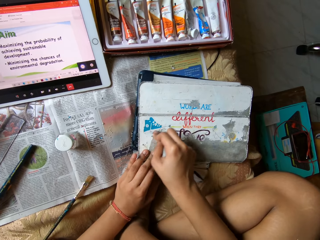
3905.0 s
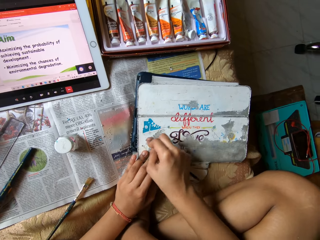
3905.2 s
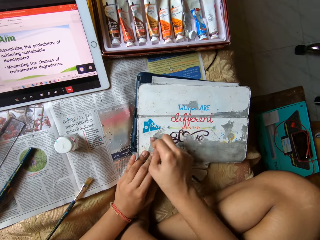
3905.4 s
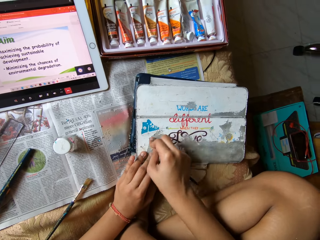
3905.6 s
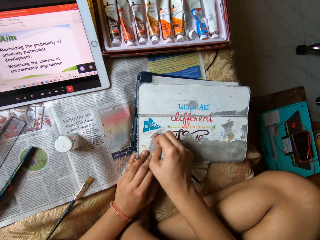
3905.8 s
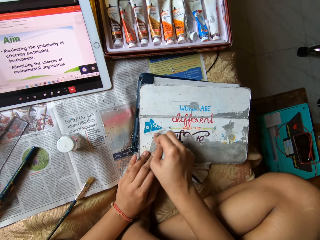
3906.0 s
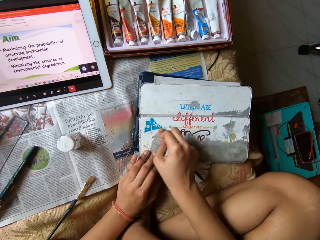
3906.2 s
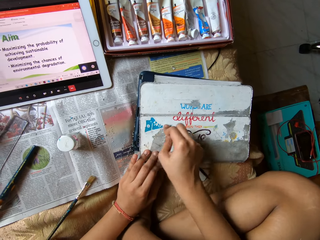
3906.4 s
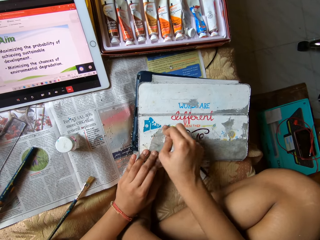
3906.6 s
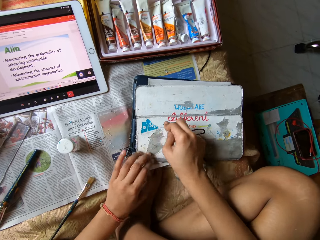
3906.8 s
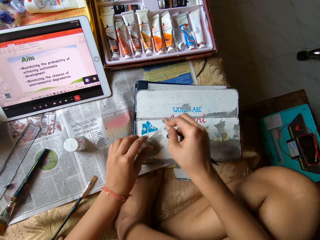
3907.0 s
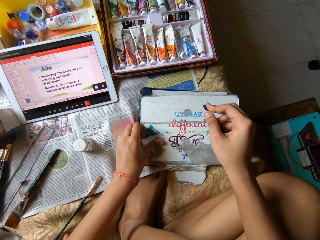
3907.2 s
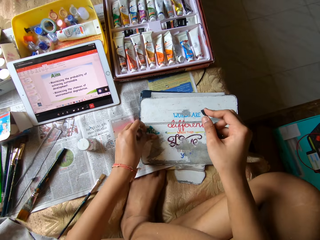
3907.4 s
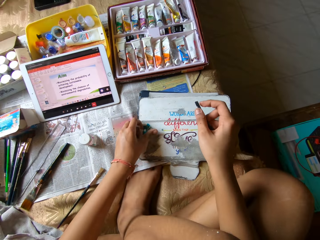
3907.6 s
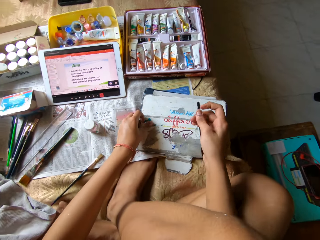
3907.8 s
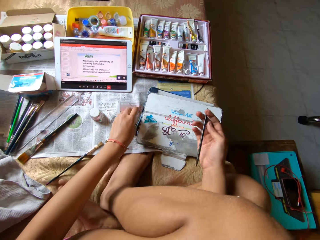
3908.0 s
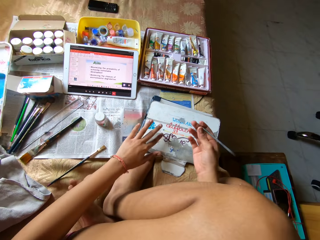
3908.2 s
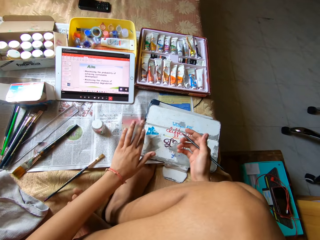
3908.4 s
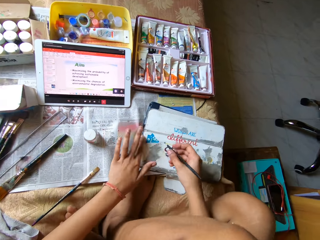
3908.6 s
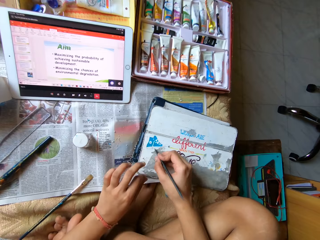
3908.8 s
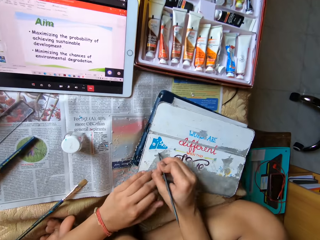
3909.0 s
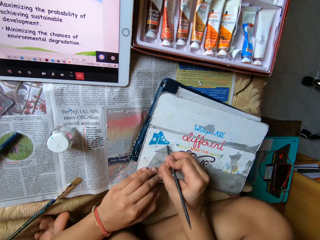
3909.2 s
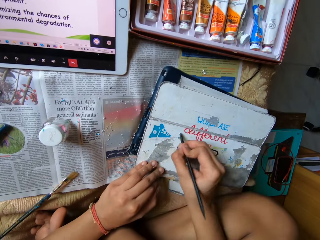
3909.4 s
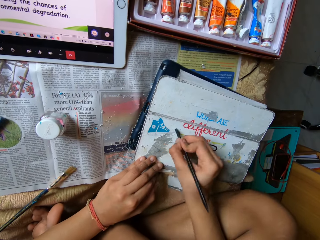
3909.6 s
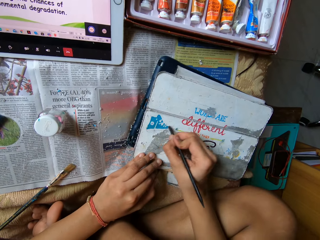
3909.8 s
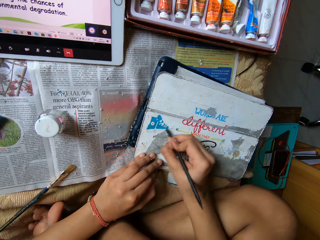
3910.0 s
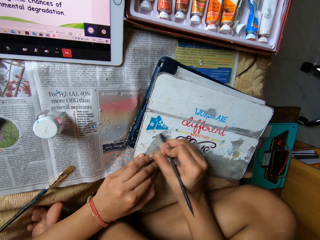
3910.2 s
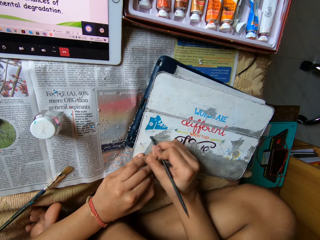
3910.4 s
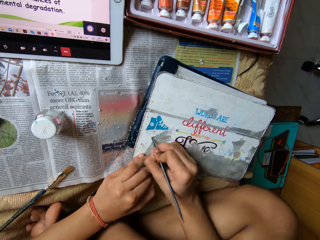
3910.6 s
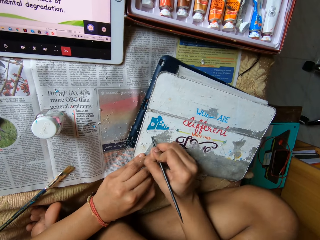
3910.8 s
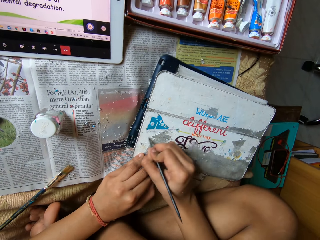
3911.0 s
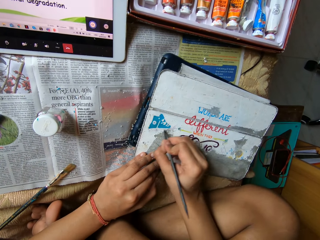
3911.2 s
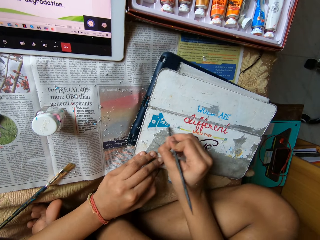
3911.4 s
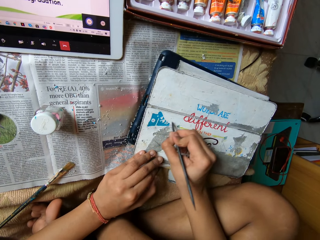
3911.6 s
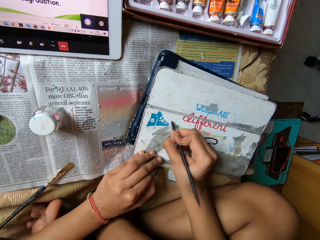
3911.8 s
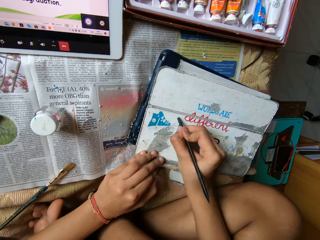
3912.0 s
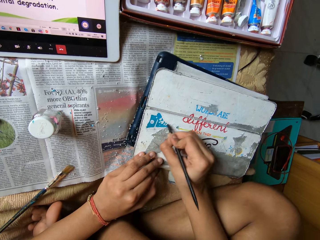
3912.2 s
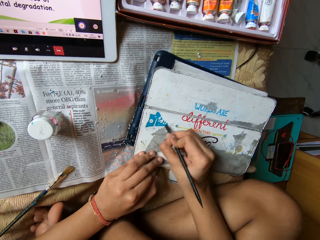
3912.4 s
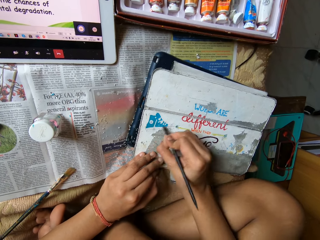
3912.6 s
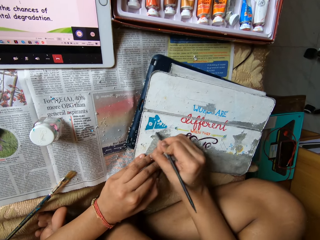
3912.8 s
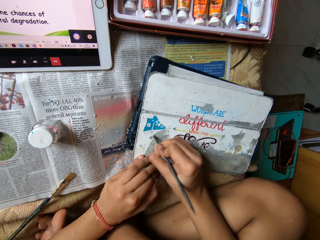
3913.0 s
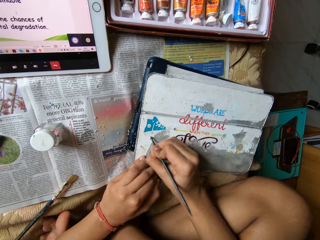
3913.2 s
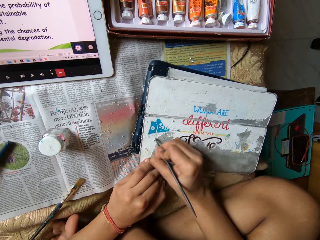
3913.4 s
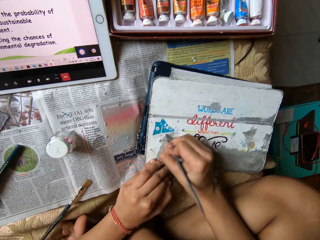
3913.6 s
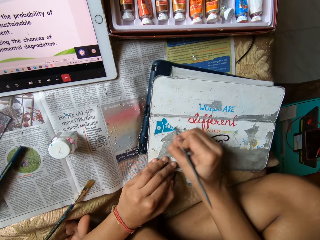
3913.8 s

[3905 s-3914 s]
The camera wearer cleans the tablet case with her left hand. She scrapes the tablet case with the carving tool in her right hand.

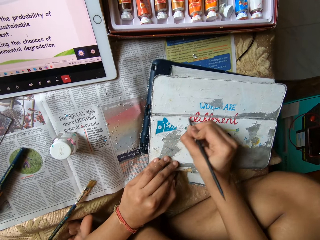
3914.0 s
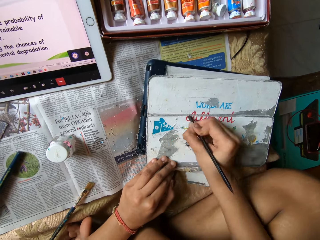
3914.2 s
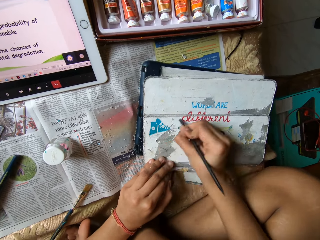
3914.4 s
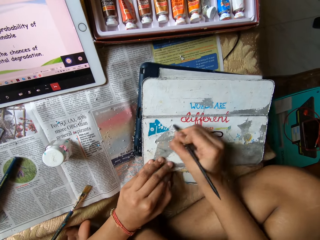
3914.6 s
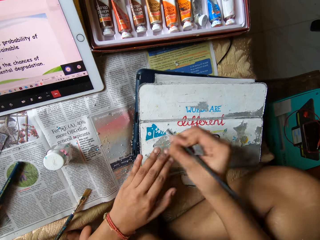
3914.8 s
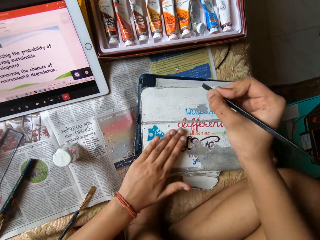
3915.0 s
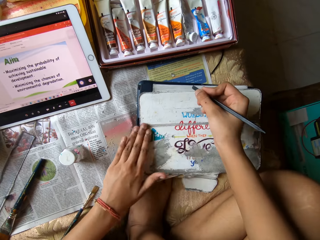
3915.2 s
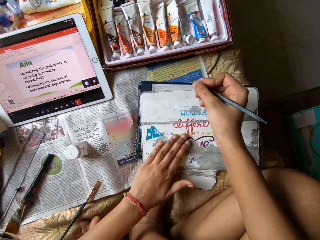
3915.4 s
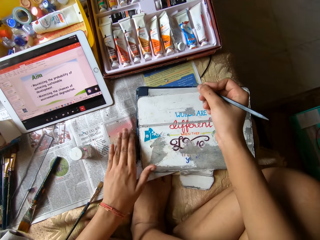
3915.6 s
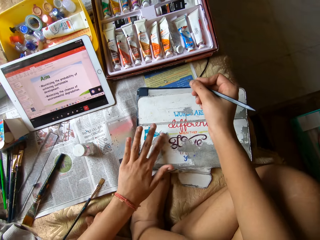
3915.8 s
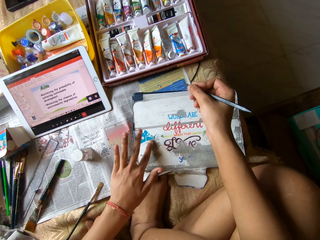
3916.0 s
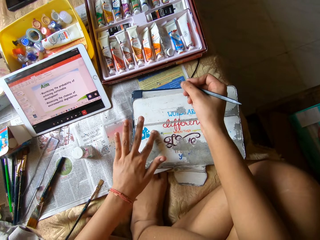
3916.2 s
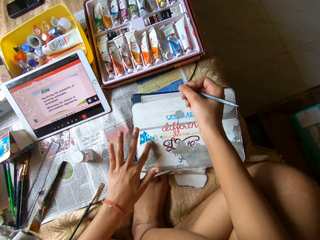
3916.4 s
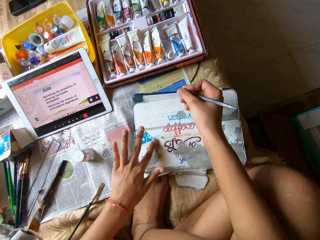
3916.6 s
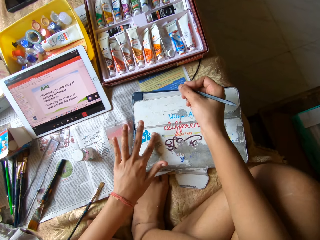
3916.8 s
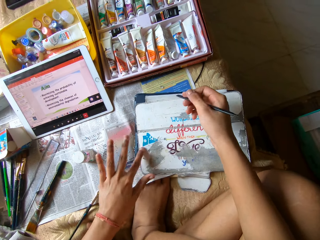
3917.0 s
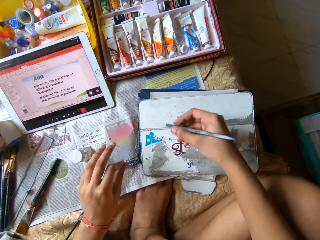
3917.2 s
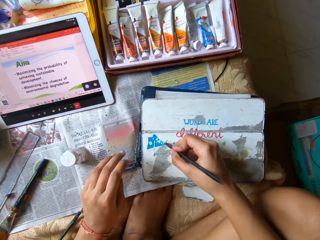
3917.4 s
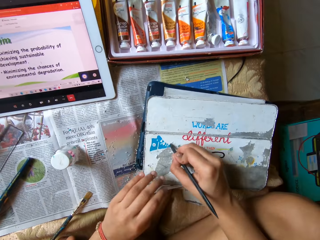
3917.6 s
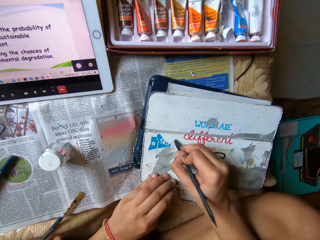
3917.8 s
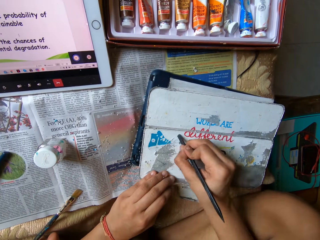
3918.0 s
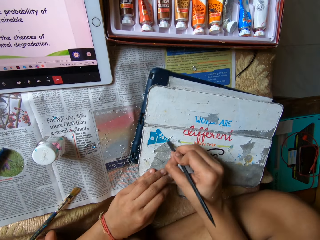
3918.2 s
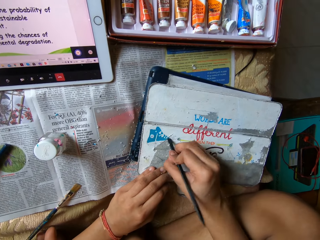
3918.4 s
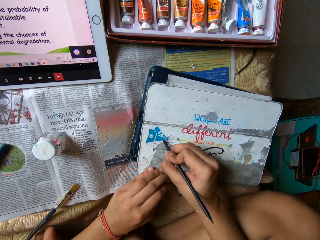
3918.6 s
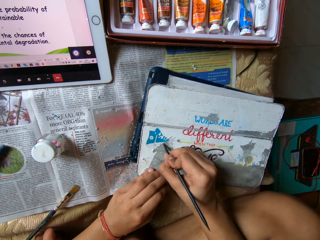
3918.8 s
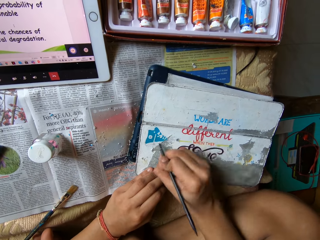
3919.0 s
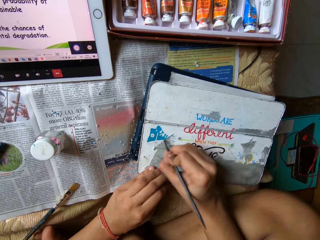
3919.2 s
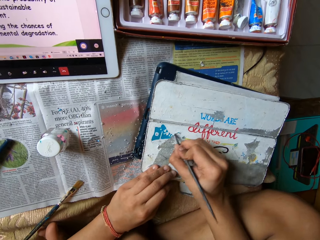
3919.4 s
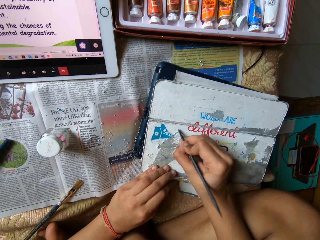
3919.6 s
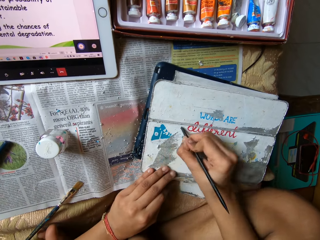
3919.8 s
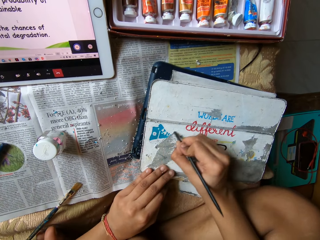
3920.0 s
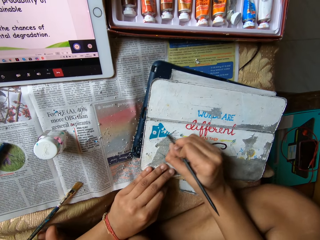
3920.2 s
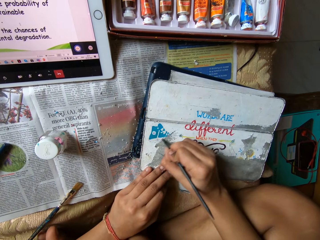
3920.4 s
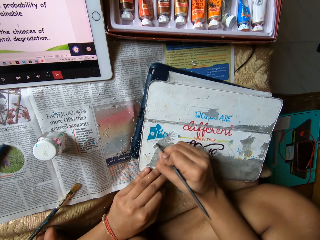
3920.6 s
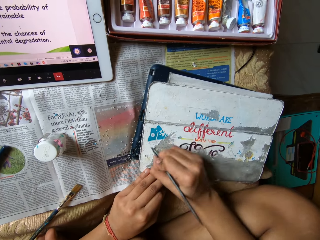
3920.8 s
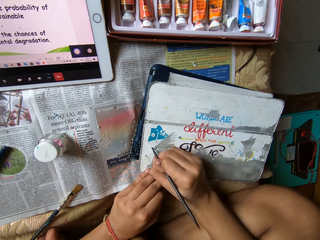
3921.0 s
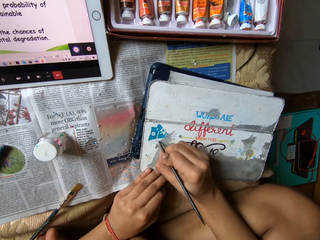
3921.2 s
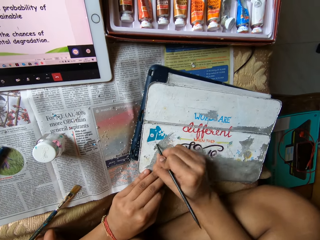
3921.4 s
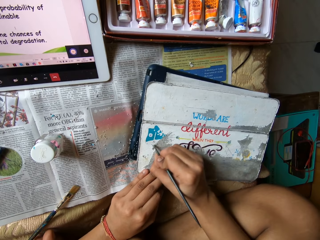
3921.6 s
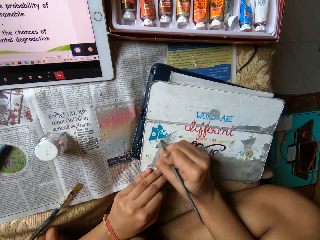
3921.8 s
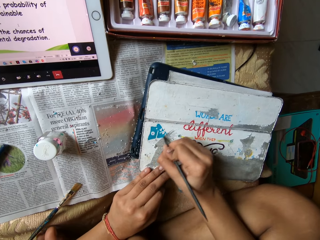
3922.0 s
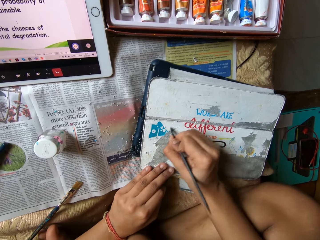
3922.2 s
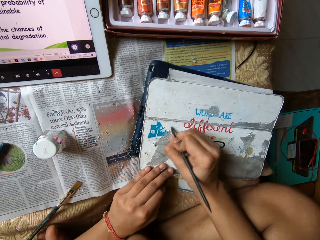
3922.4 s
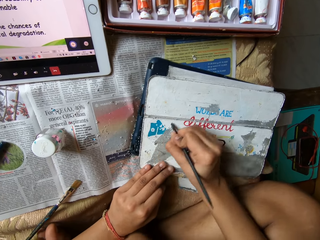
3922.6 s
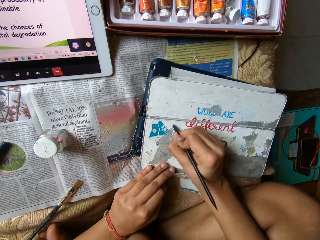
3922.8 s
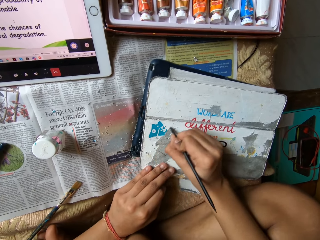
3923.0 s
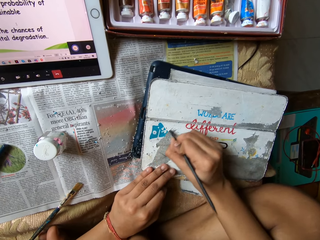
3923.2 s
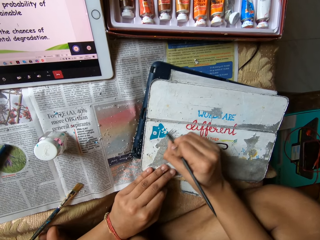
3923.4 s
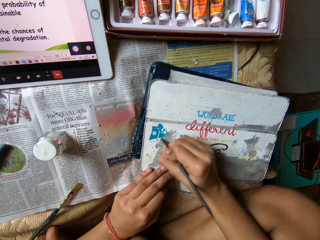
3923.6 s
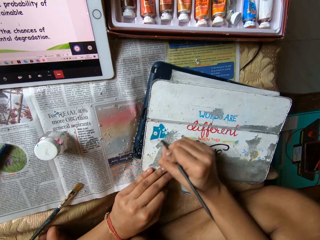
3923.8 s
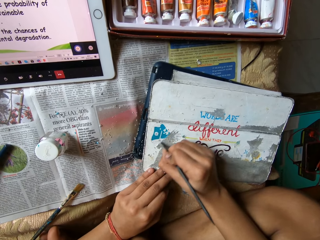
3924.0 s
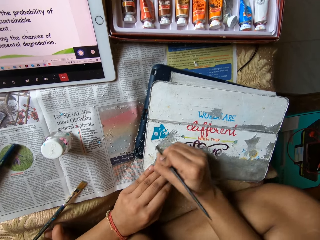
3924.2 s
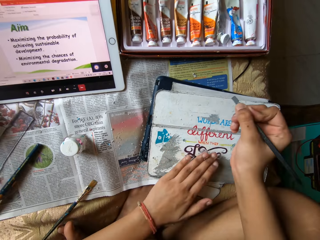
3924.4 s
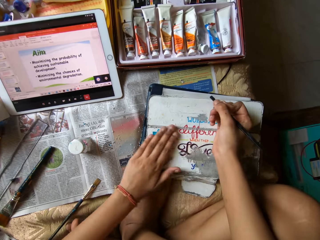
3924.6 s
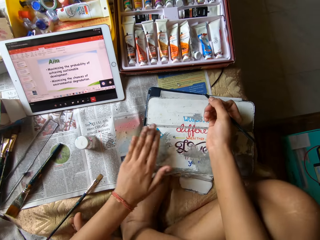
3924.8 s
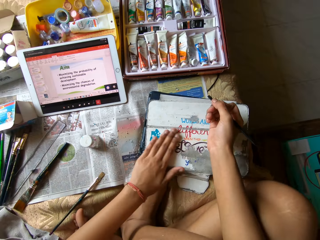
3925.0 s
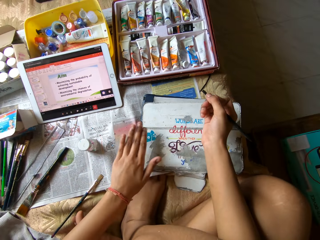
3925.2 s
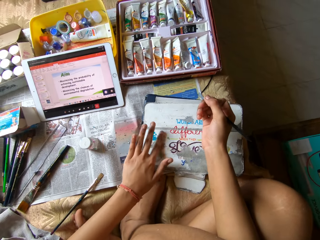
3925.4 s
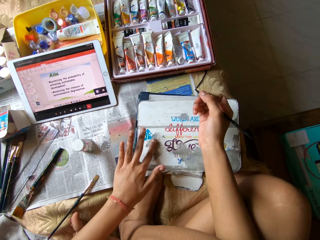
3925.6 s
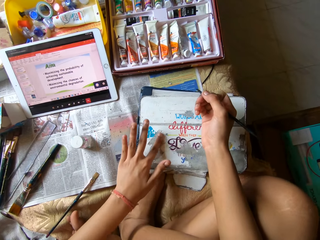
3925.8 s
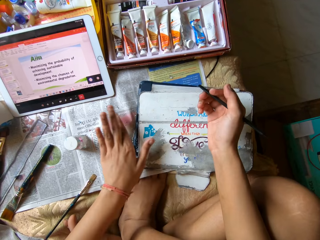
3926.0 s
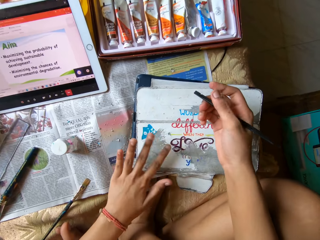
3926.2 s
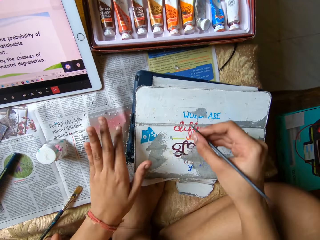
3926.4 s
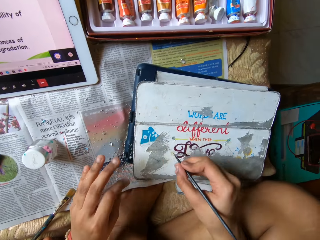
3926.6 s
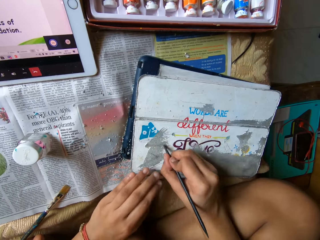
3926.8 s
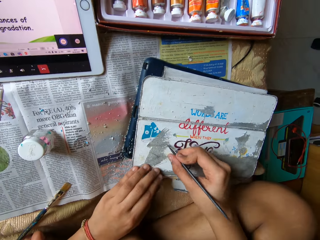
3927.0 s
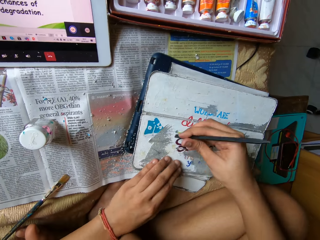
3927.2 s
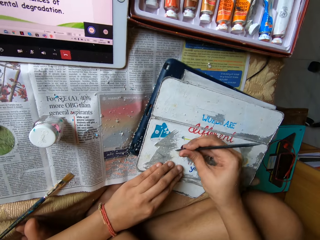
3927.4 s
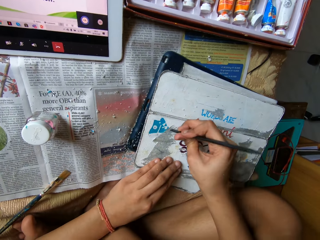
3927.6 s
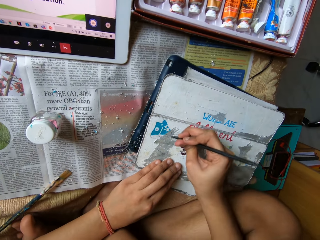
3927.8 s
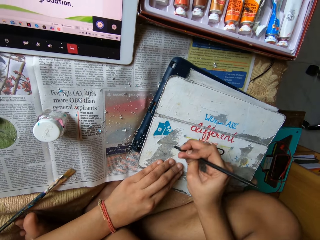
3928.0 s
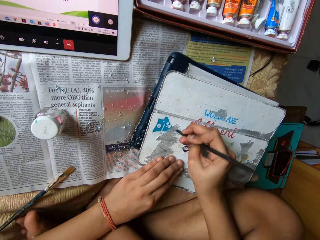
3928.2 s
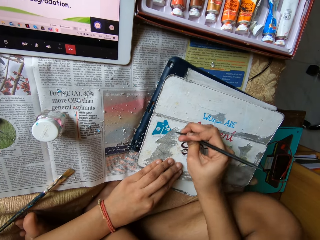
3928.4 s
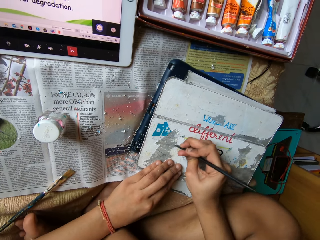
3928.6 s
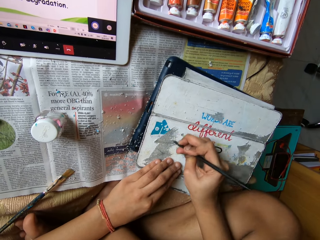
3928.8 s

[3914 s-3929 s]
The camera wearer cleans the tablet case with her left hand. She scrapes the tablet case with the carving tool in her right hand. She cleans the tablet case with her left hand. She scrapes the tablet case with the carving tool in her right hand.
